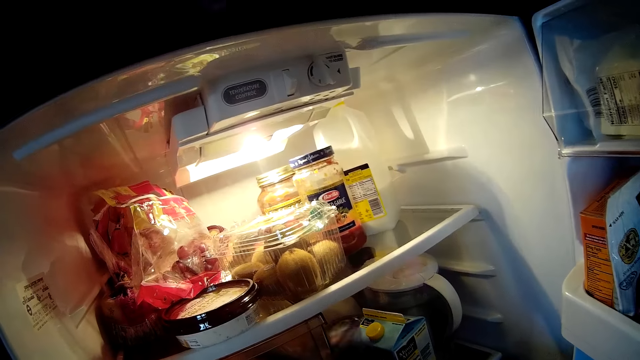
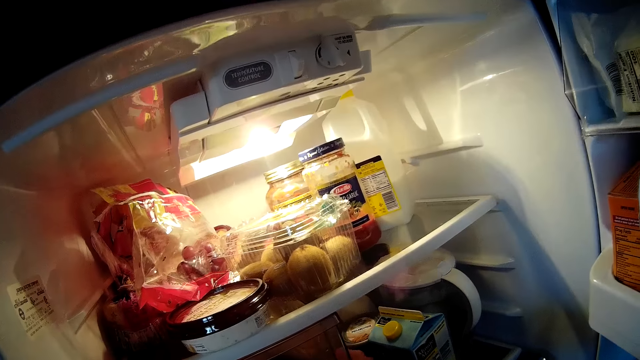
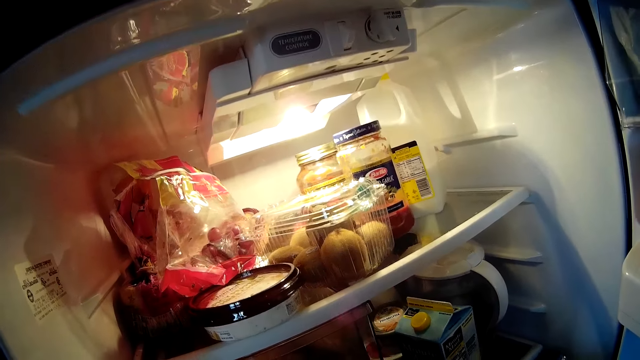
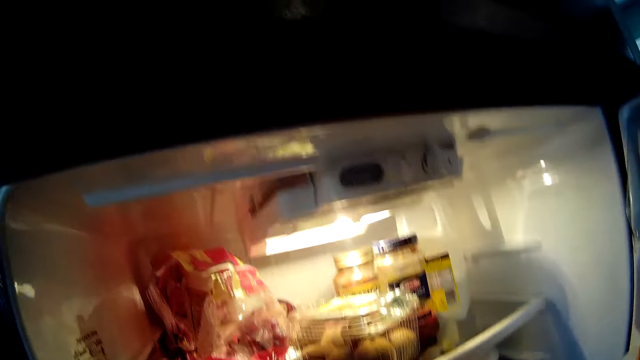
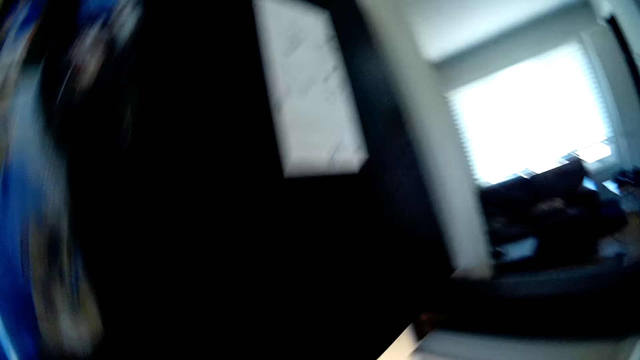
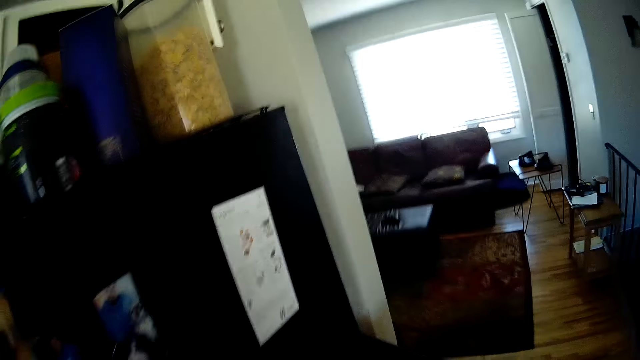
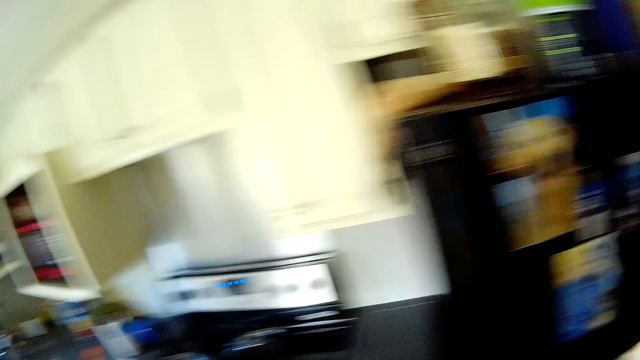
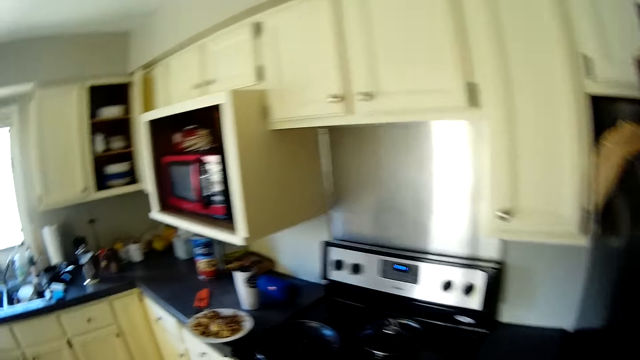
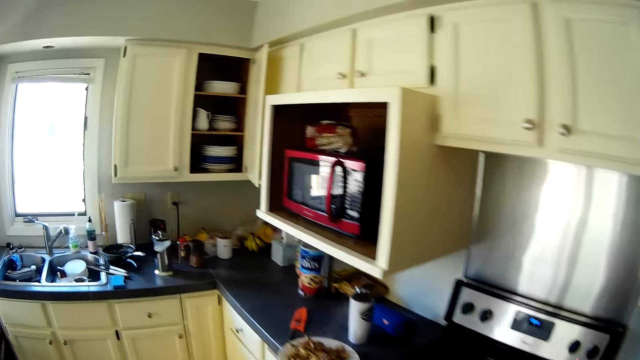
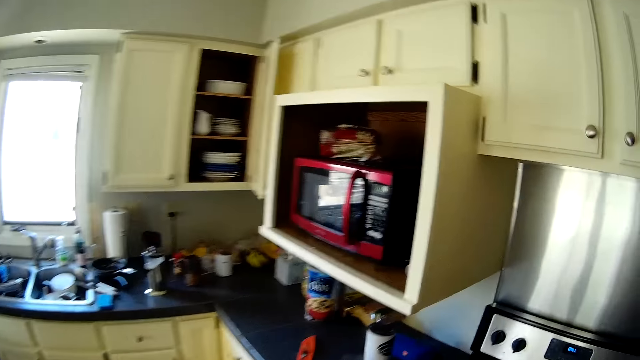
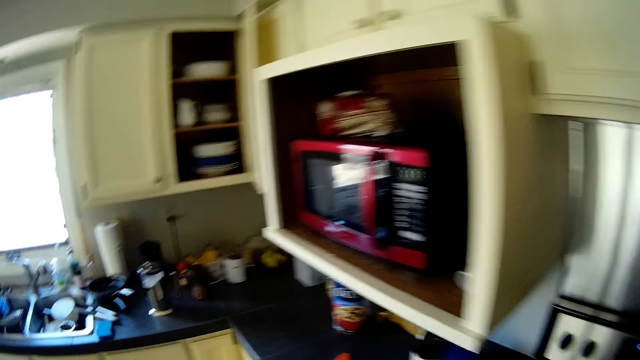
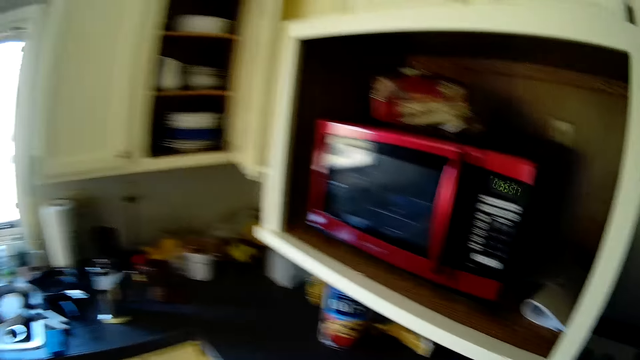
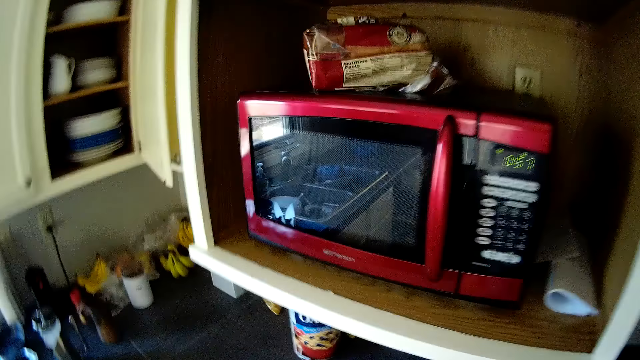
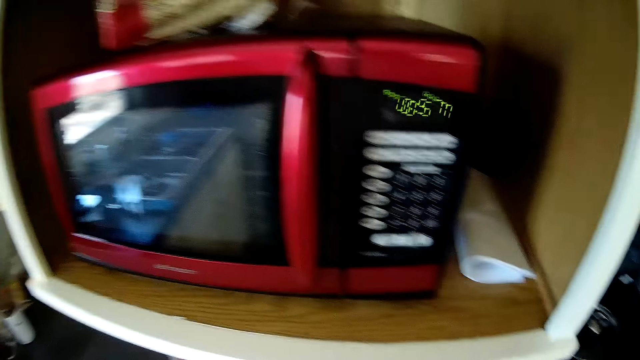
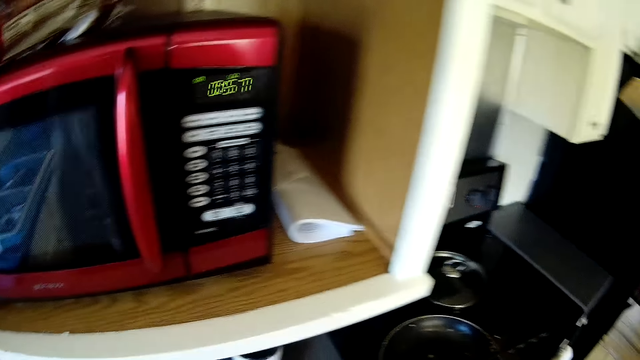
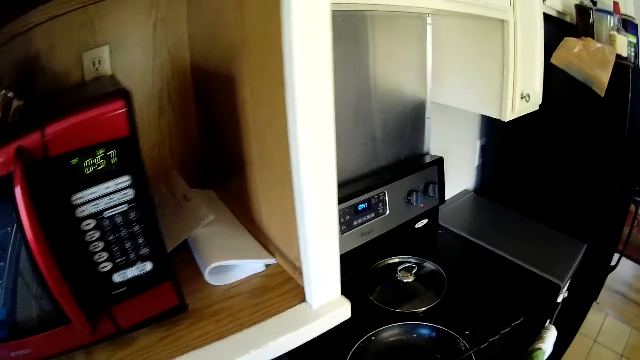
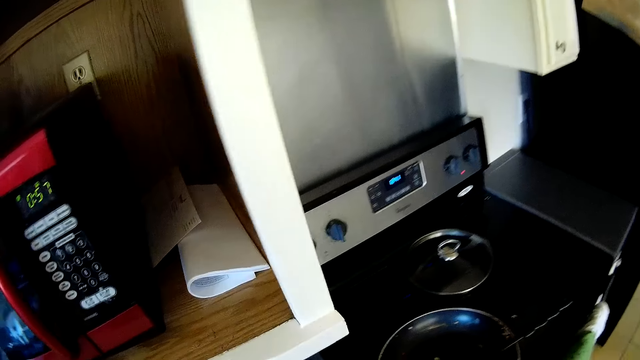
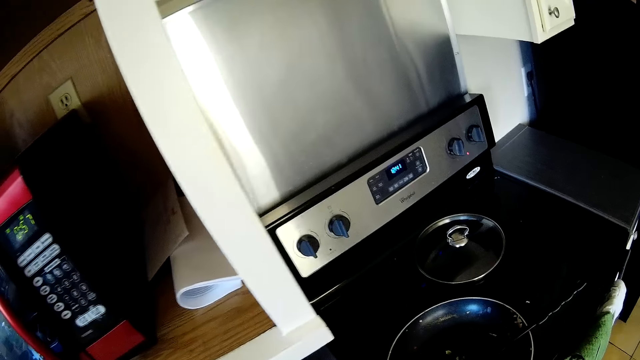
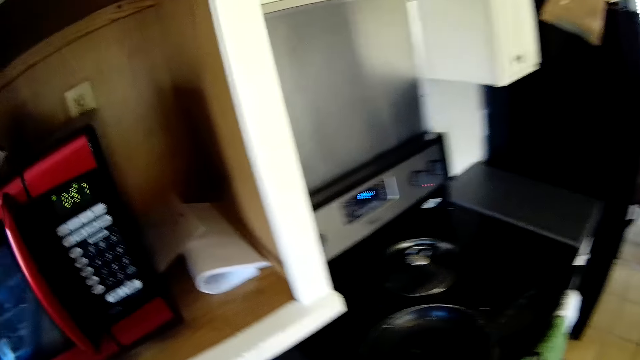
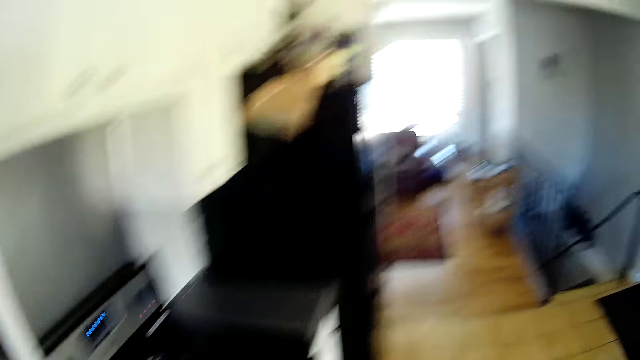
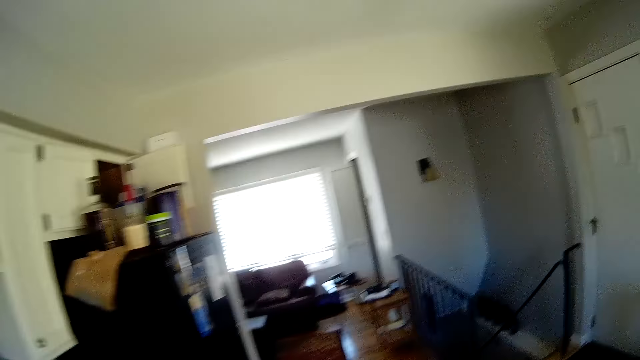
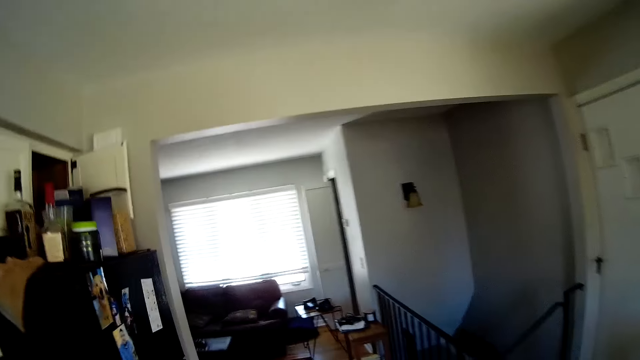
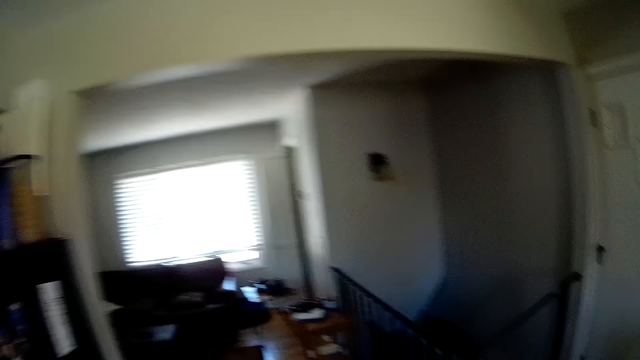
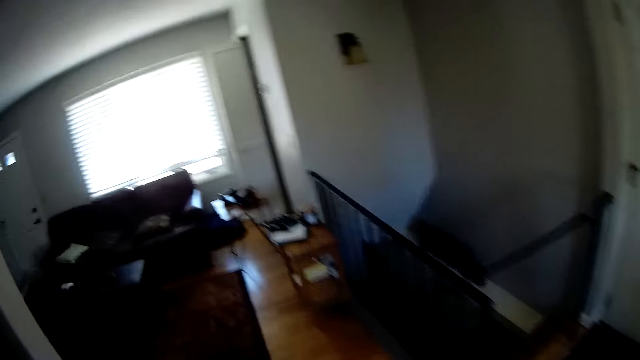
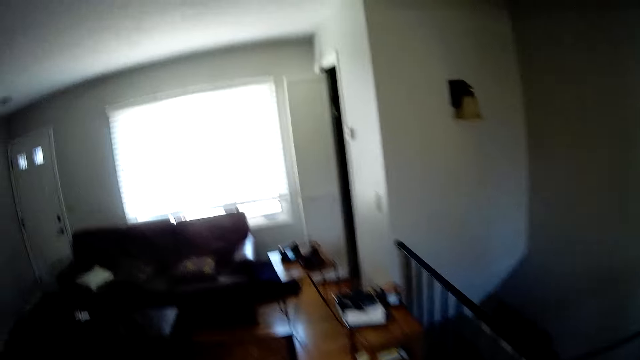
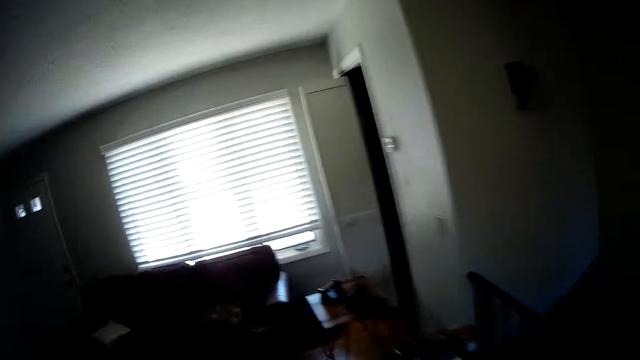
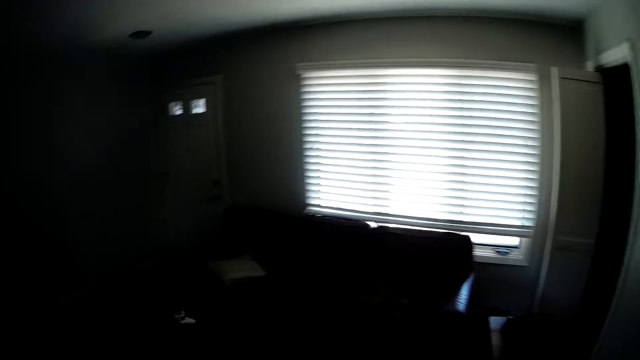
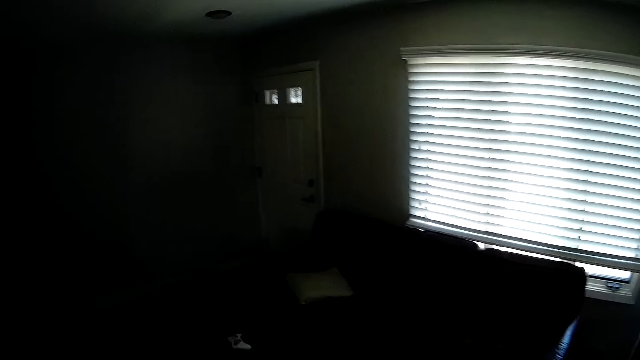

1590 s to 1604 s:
The camera wearer moves around the kitchen. They stare around the kitchen. They walk around the house.

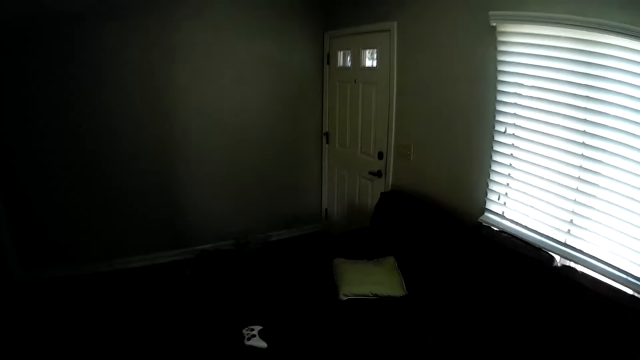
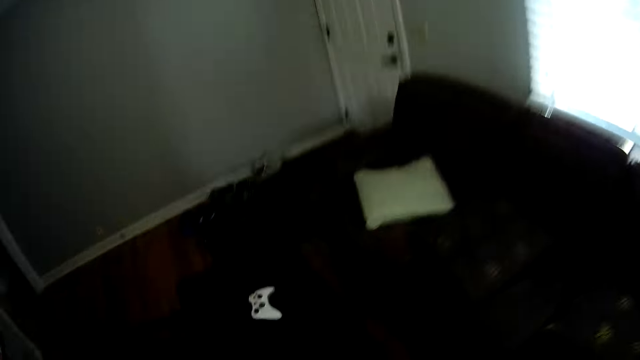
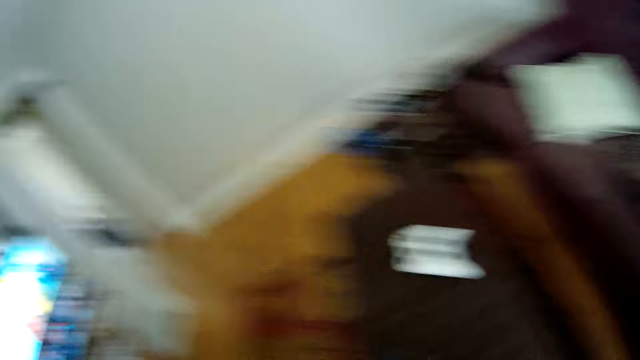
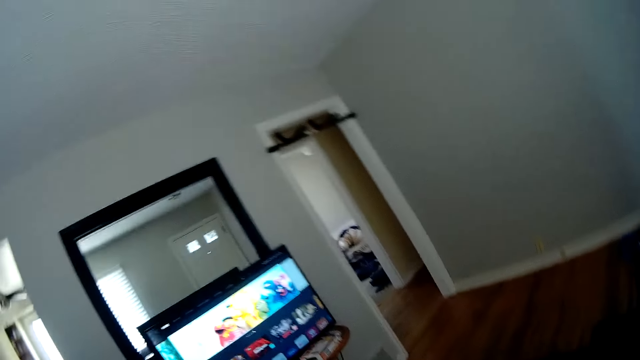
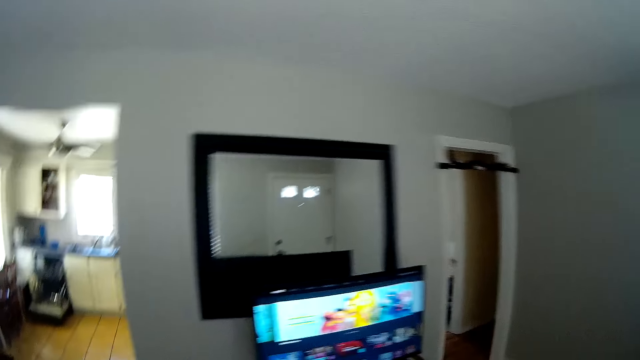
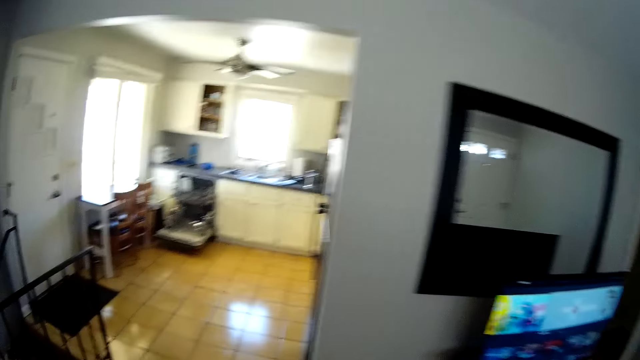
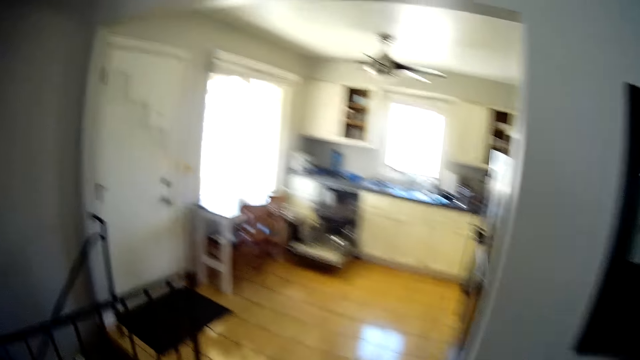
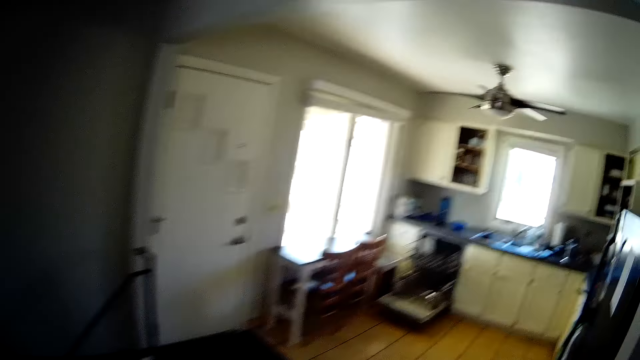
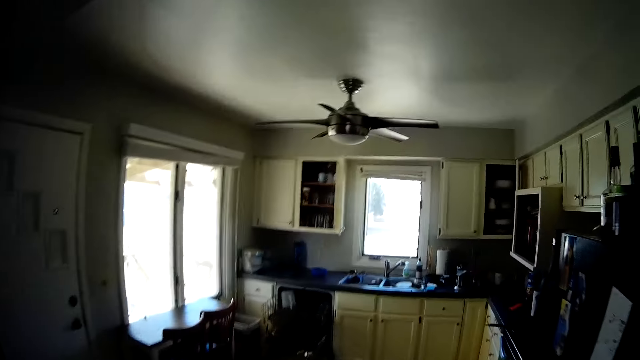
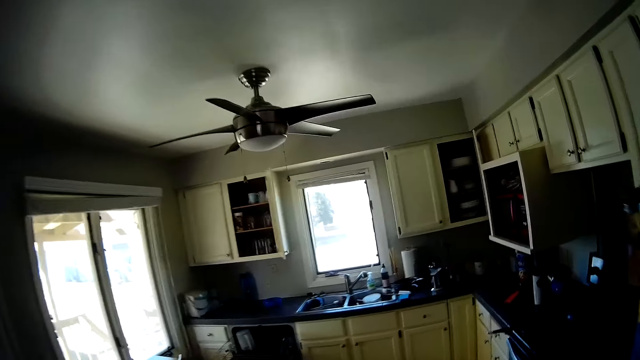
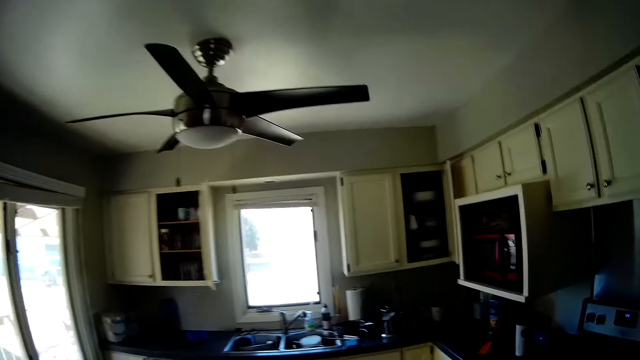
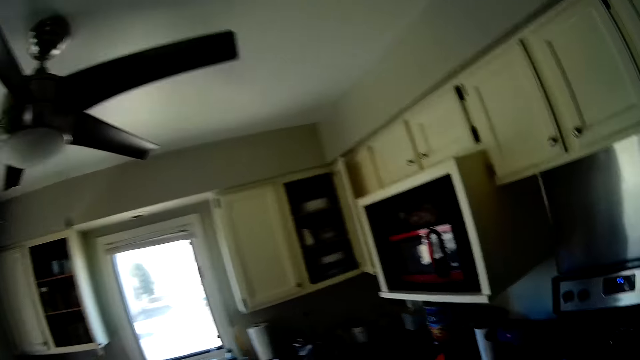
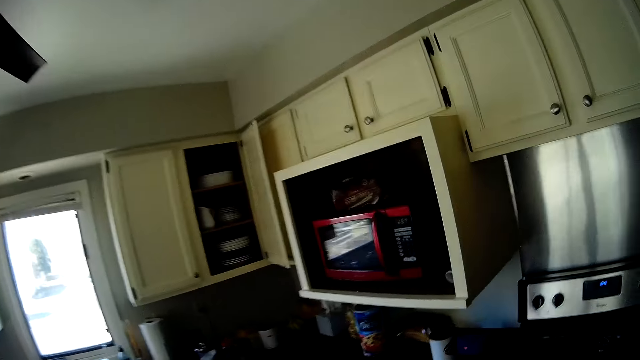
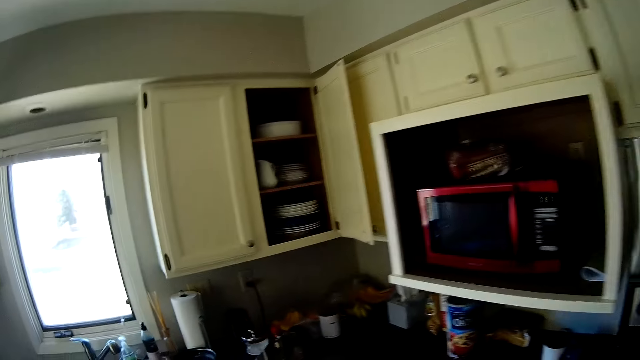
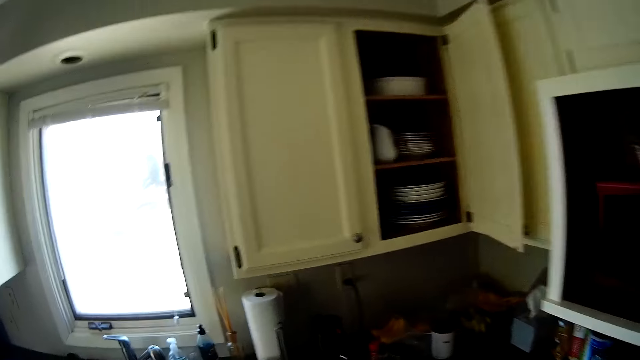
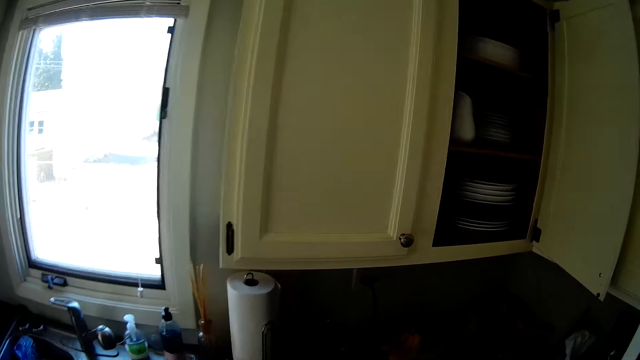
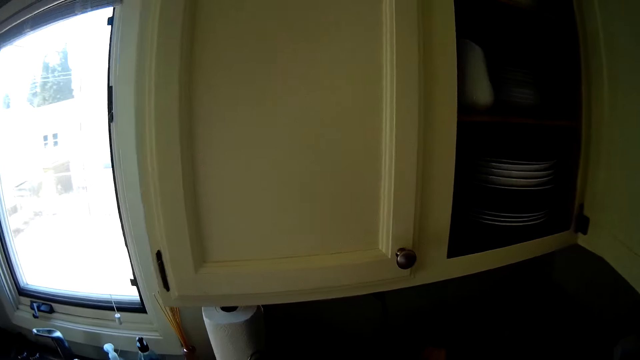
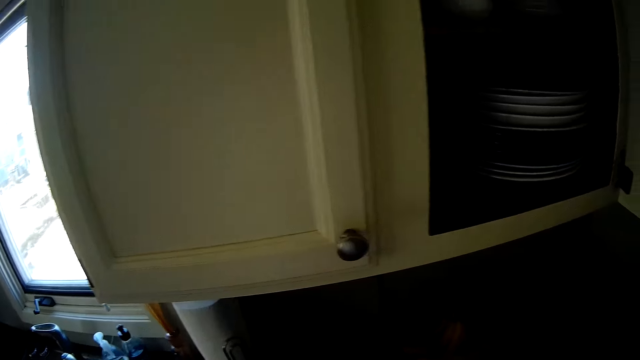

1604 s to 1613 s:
The camera wearer walks towards the kitchen.
